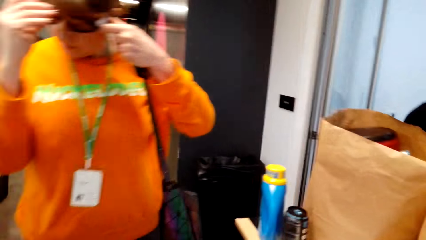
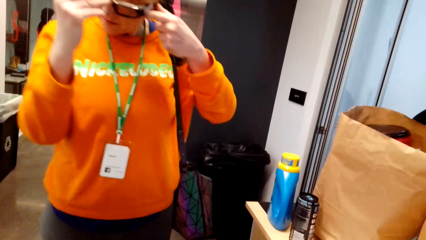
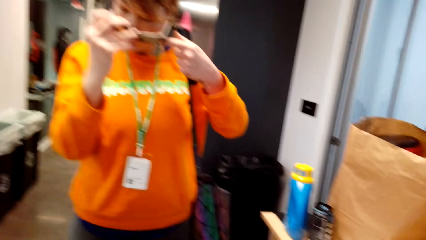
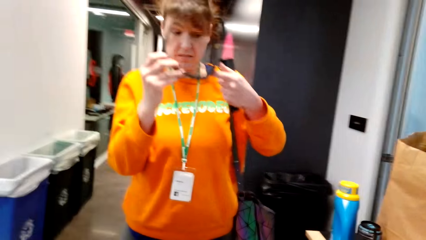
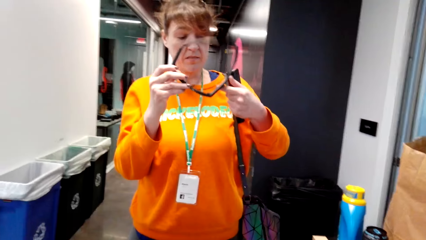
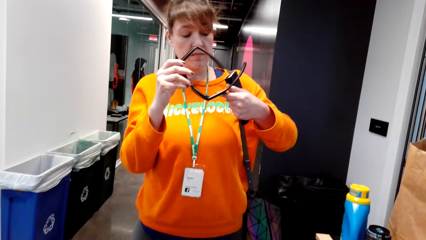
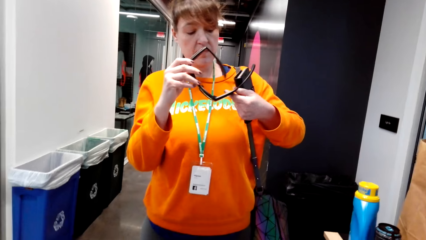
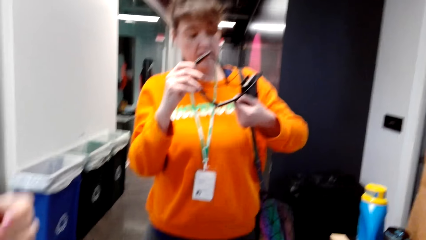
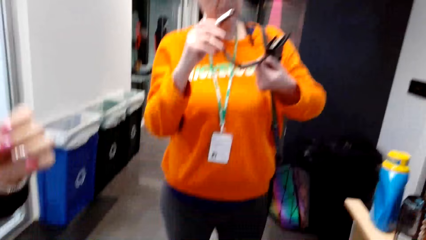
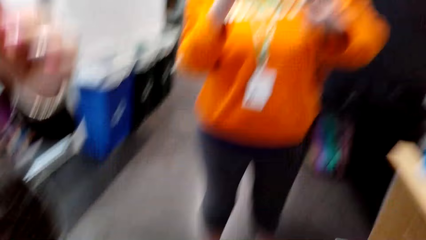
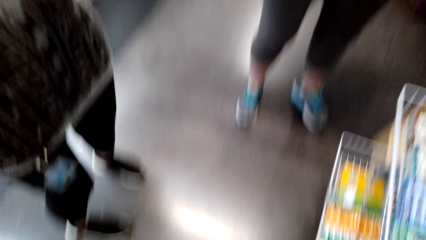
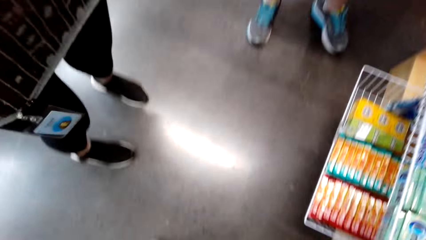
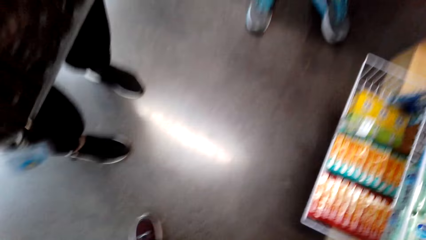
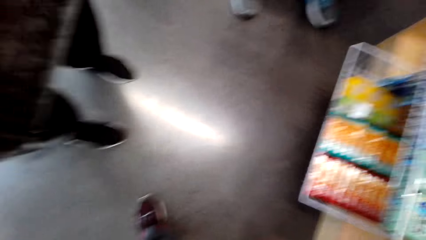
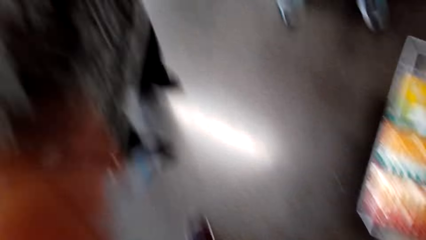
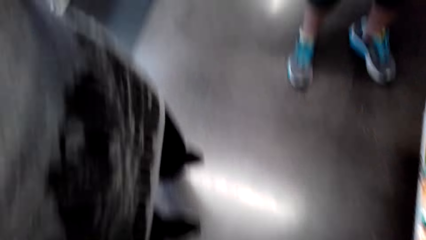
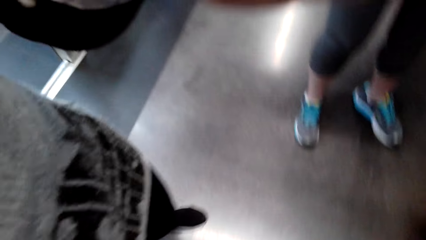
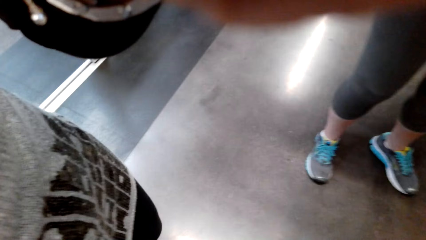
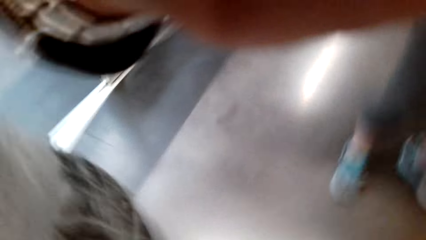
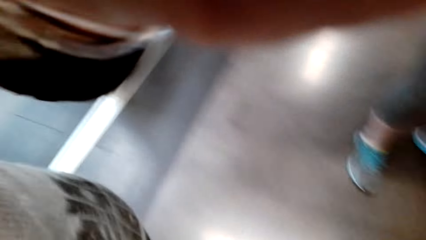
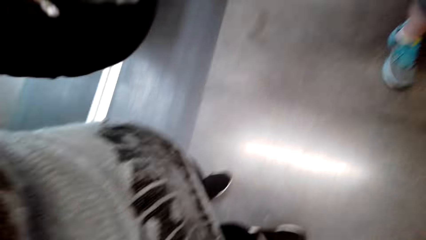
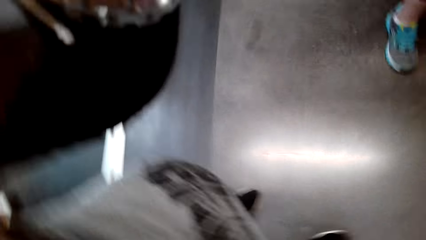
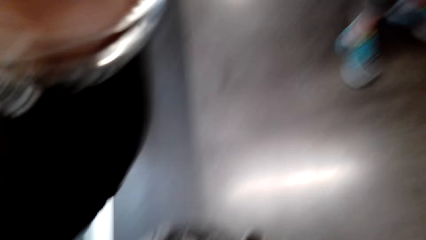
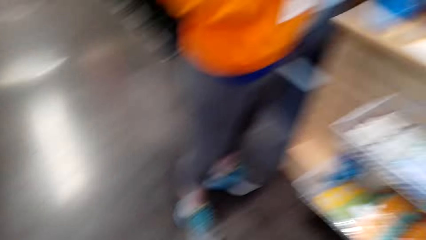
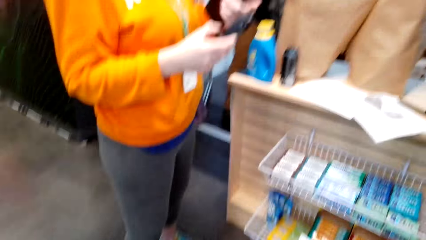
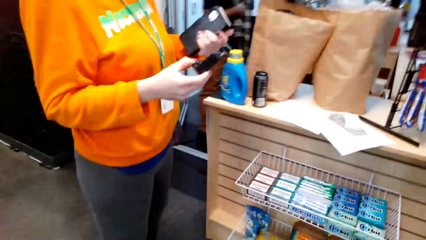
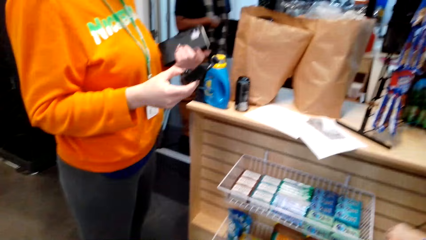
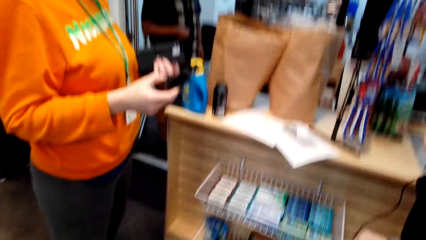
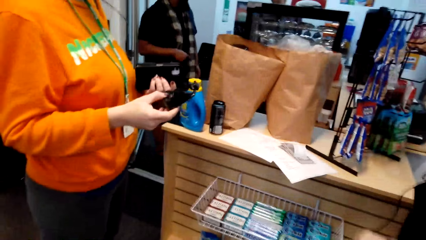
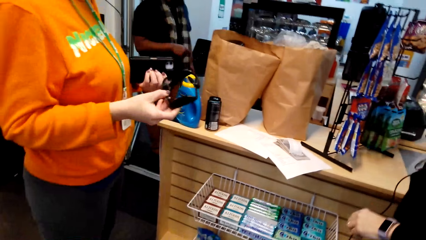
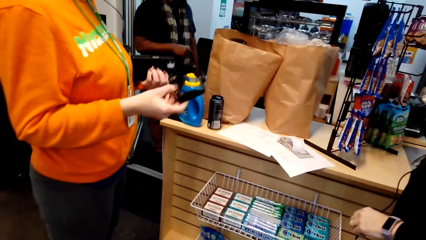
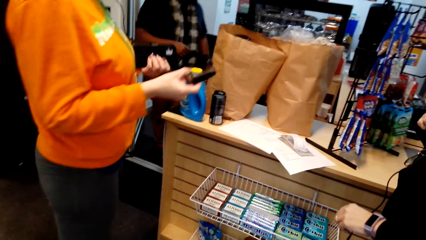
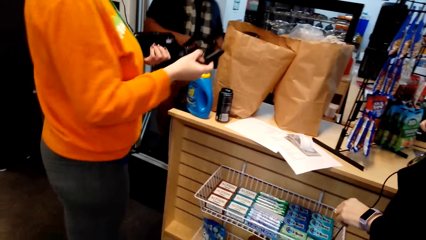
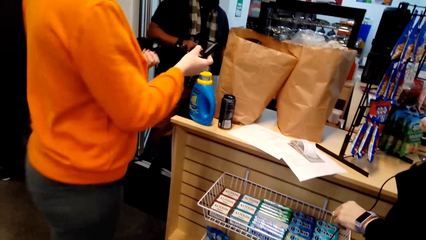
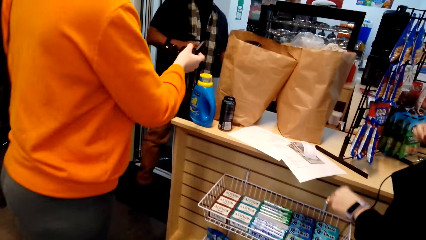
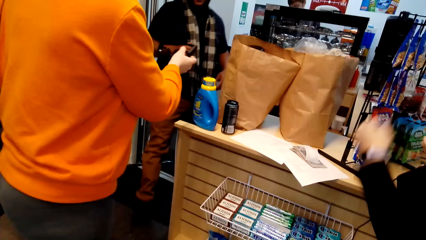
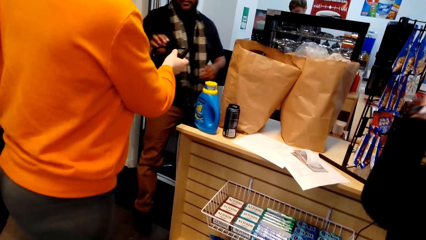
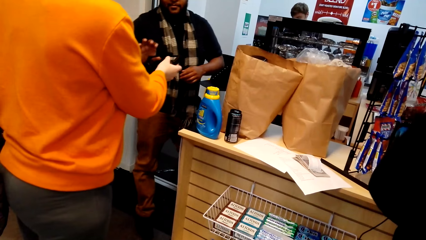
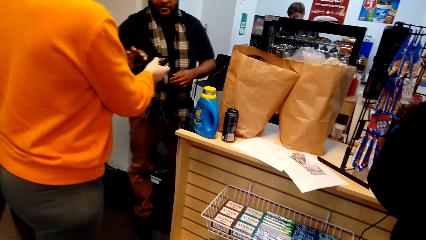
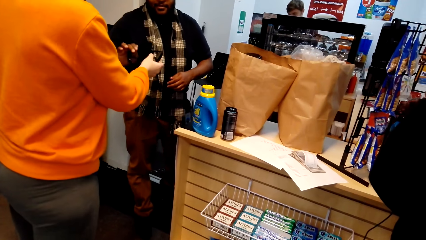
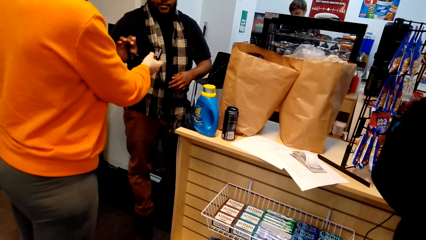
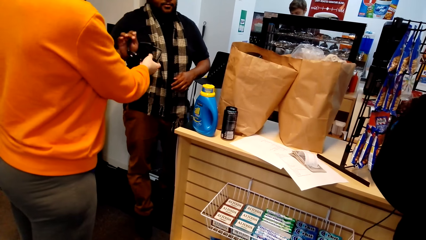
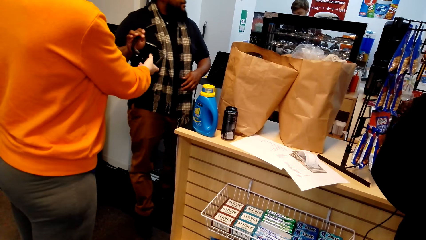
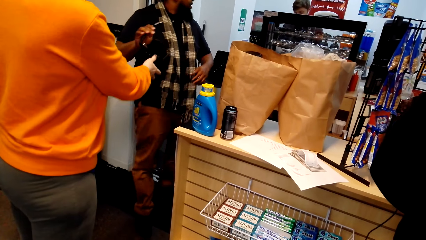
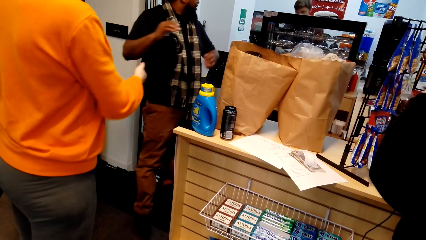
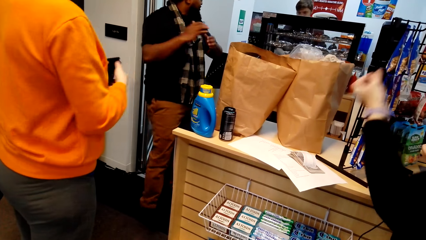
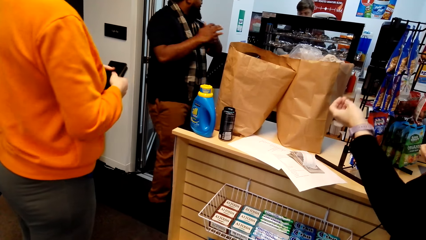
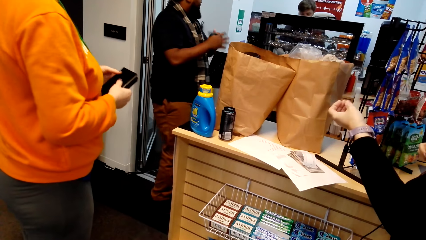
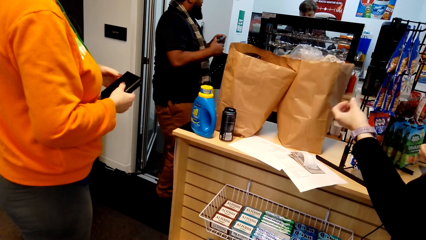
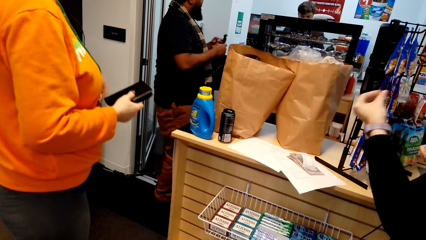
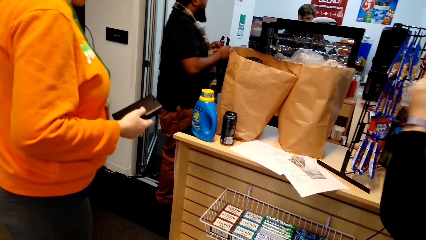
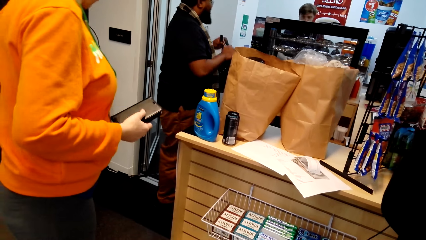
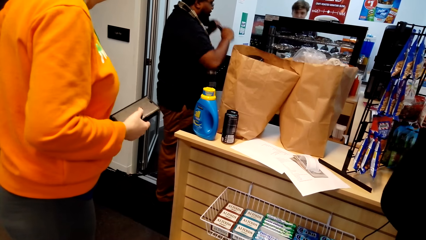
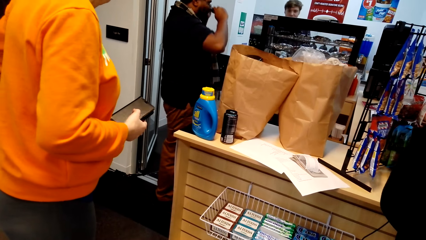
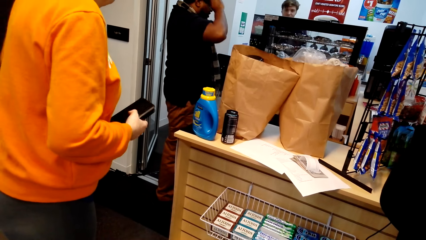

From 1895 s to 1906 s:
A woman stands on the floor. The woman removes her sunglasses. The camera wearer stands on the floor. The woman stands on the floor. The woman gives the sunglasses to a man.
